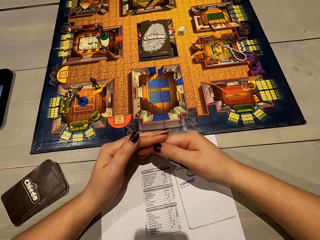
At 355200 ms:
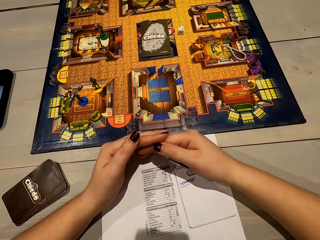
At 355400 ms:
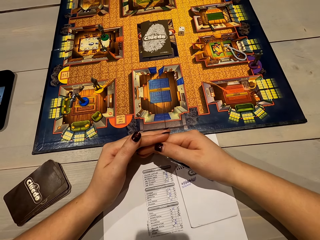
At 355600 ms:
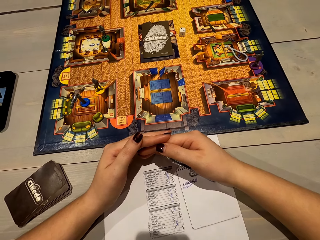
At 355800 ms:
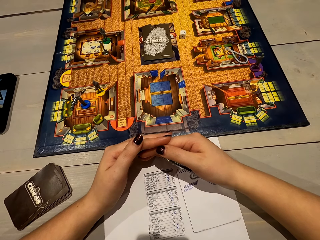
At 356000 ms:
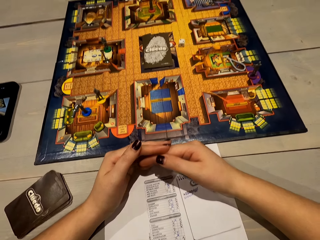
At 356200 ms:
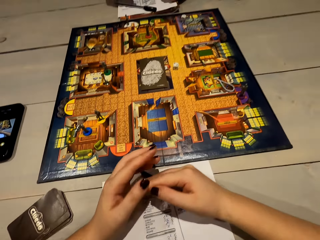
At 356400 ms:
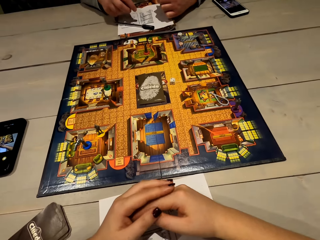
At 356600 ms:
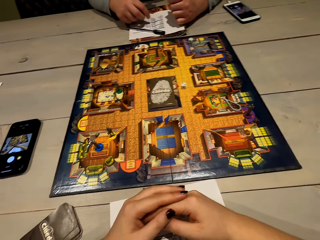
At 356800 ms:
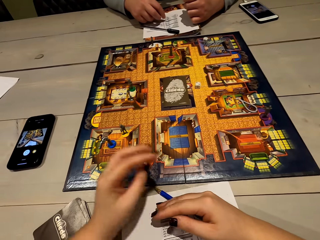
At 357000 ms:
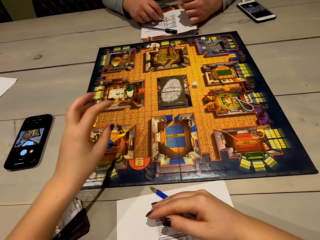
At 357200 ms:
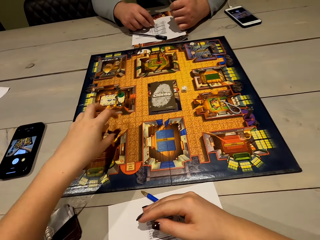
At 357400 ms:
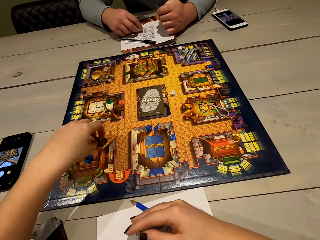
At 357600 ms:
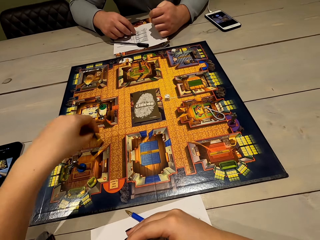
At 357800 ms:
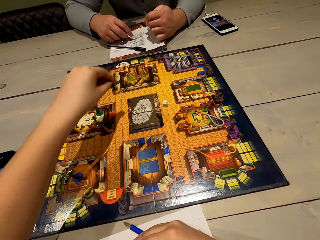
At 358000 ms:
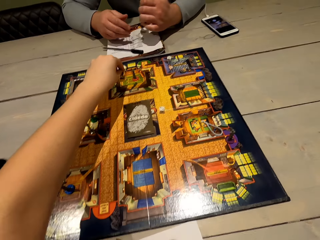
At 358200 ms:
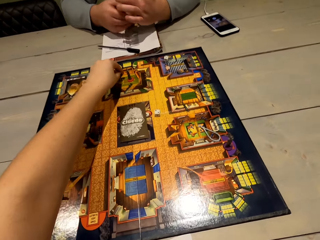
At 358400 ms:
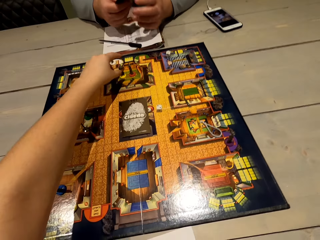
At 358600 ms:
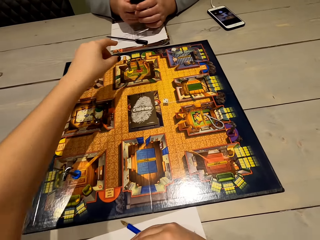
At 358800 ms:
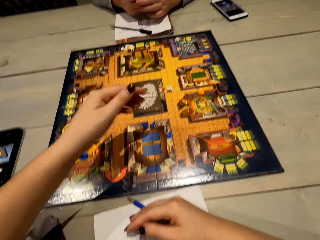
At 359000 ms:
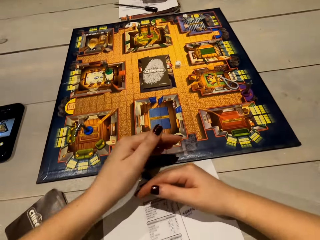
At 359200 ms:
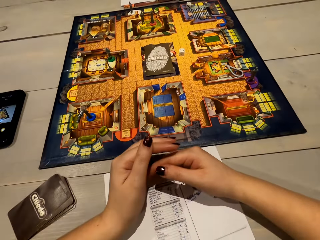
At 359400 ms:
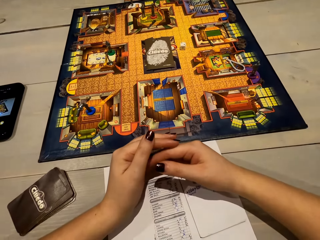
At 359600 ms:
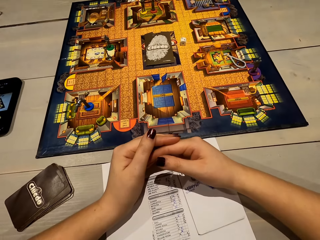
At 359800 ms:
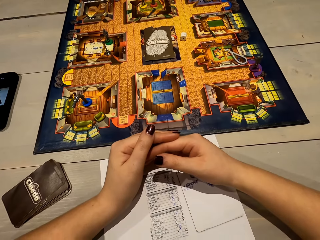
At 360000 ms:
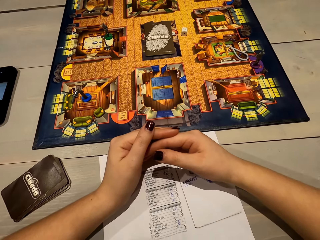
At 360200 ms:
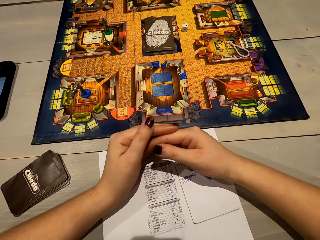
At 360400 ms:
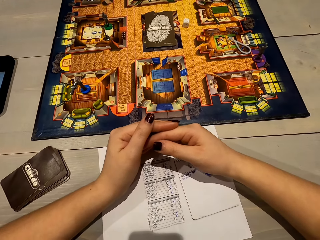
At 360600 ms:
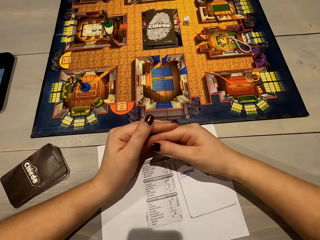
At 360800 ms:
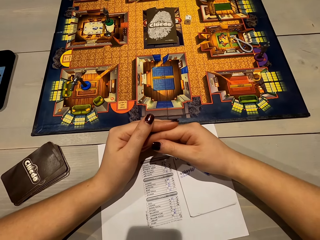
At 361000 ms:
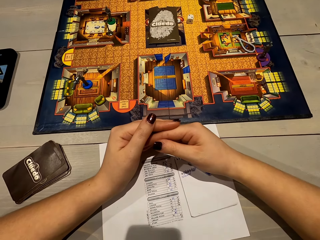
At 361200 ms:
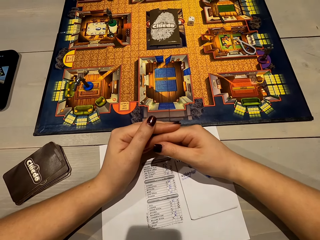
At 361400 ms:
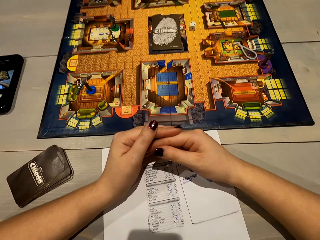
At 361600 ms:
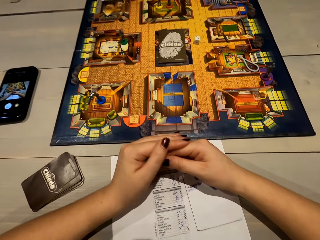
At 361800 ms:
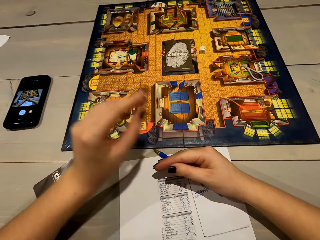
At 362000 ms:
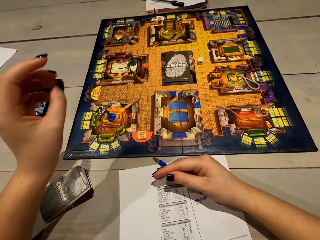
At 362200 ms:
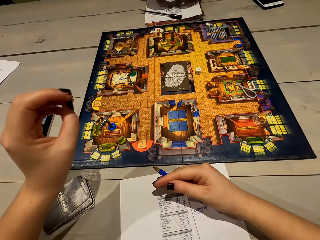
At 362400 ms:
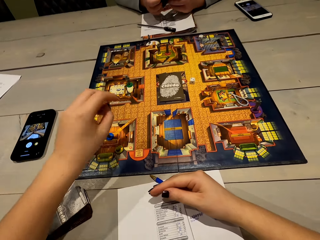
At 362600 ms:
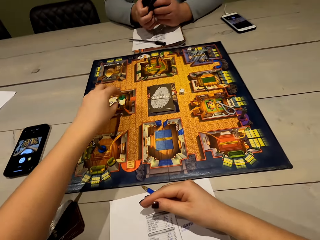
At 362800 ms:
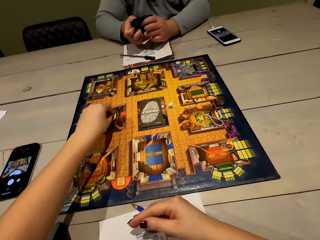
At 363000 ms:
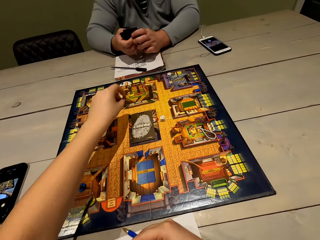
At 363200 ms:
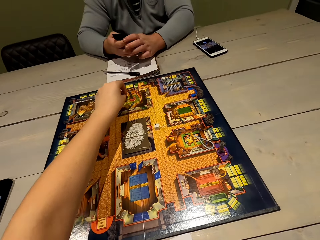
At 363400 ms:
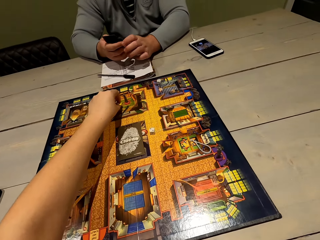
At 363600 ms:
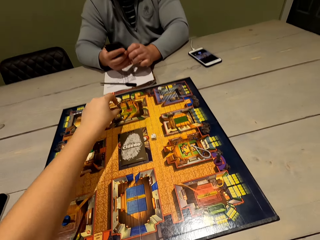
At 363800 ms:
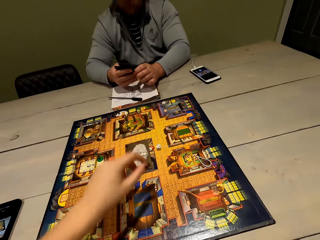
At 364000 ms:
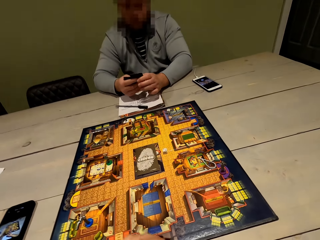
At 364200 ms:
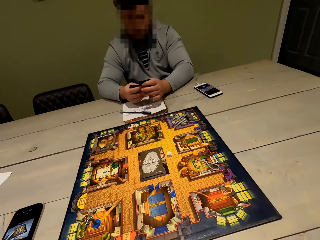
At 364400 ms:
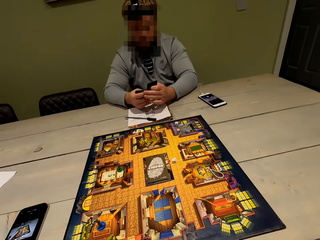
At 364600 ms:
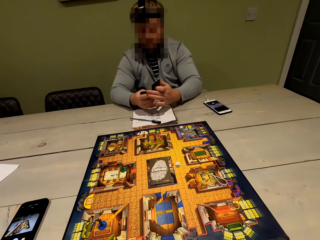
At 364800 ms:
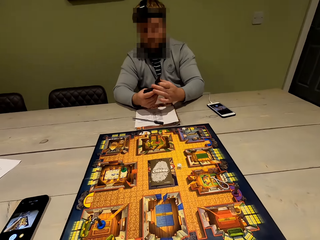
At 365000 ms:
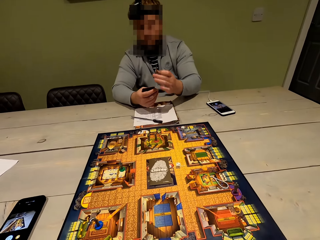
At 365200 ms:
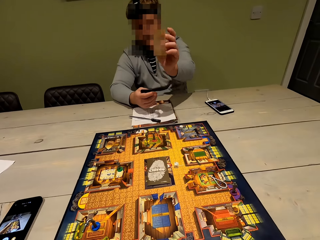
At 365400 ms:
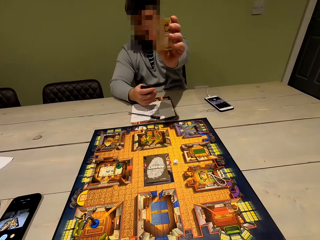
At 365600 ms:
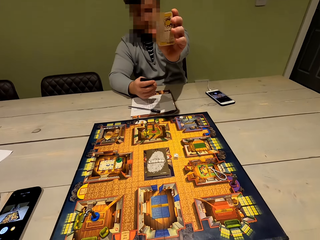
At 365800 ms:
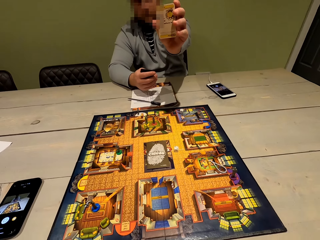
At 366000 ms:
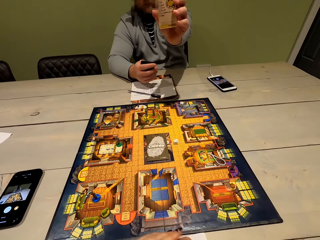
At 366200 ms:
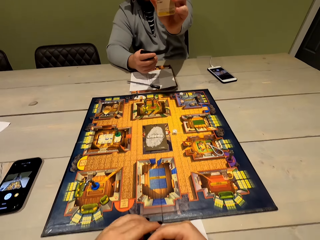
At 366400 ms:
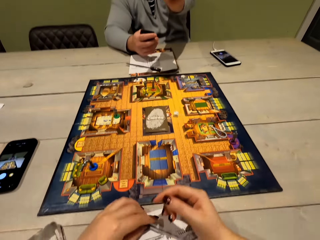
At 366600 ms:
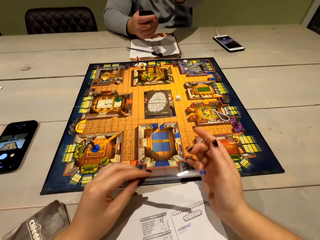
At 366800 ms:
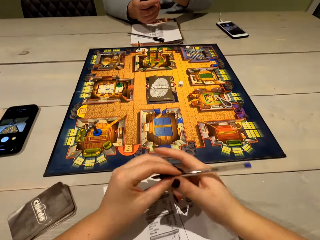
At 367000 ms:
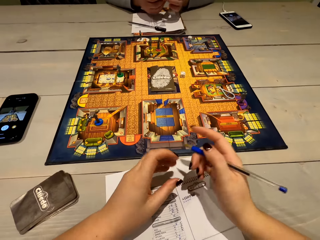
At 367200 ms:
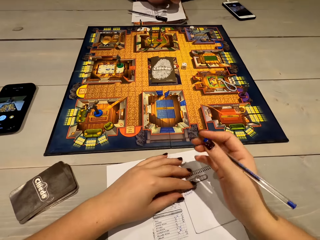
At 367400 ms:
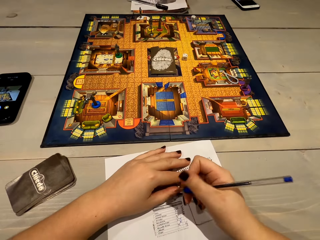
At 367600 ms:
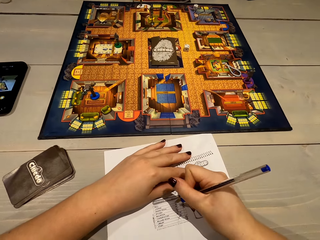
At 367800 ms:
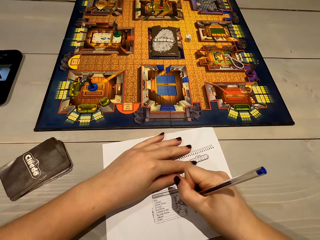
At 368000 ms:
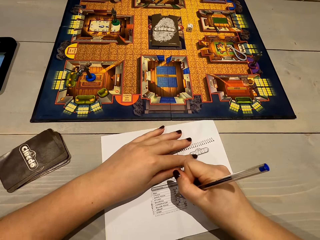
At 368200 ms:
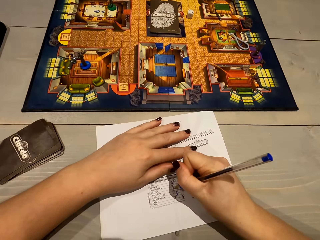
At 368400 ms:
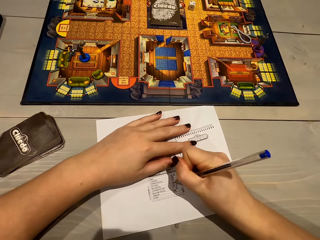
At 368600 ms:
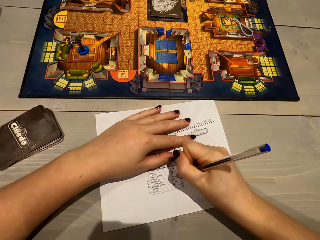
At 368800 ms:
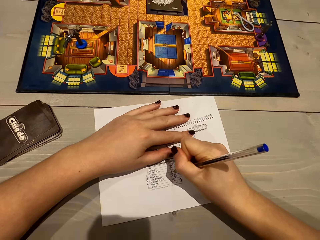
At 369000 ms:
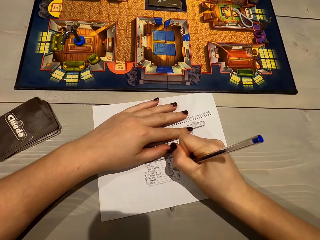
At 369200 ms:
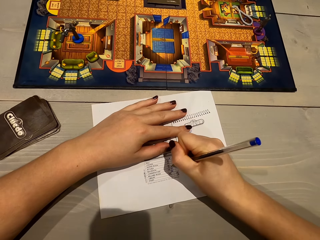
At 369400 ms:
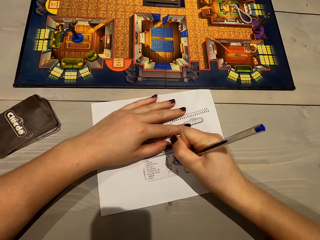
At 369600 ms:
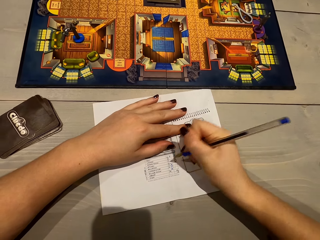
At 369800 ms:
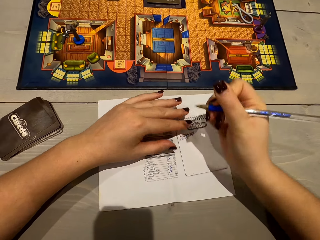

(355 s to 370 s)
The camera wearer covers the paper with her hands. She moves the pawn. She covers the paper with her hands. She moves the pawn. A man holds a card. The man shows the camera wearer the card in his left hand. The camera wearer writes on the paper with a pen.

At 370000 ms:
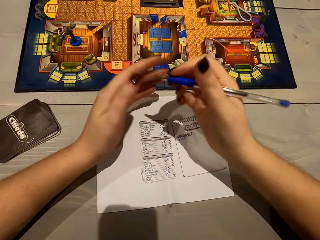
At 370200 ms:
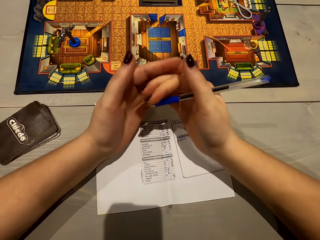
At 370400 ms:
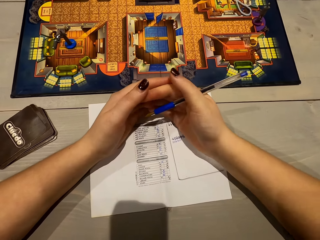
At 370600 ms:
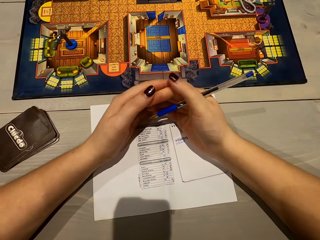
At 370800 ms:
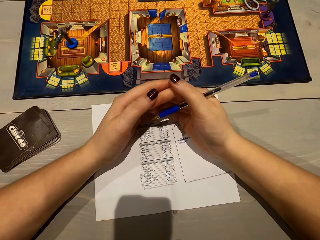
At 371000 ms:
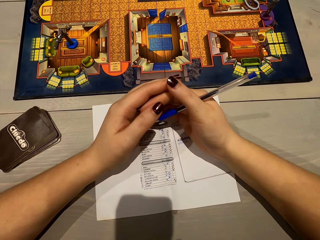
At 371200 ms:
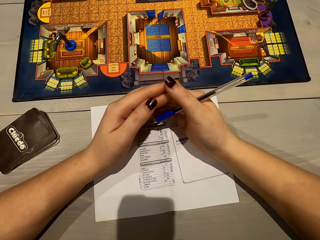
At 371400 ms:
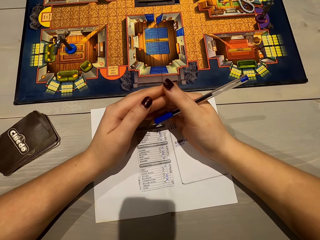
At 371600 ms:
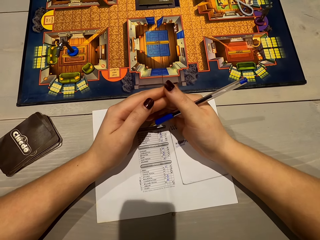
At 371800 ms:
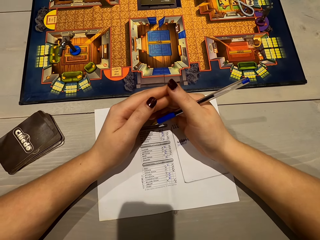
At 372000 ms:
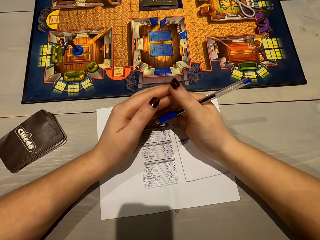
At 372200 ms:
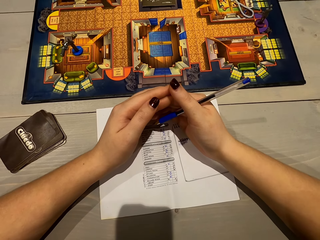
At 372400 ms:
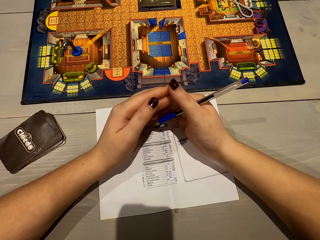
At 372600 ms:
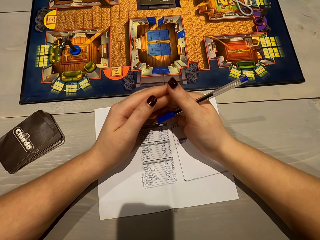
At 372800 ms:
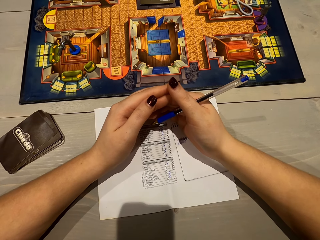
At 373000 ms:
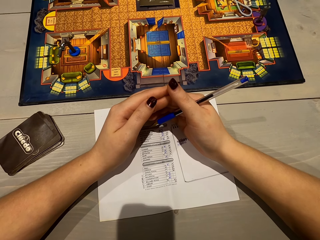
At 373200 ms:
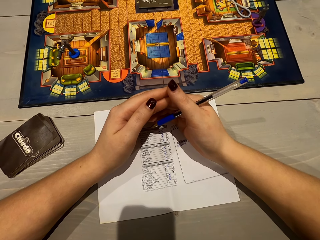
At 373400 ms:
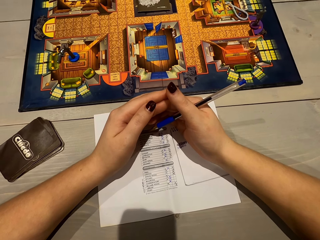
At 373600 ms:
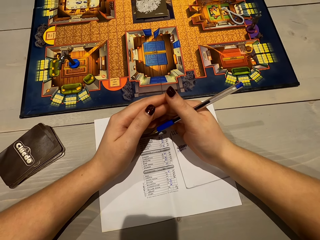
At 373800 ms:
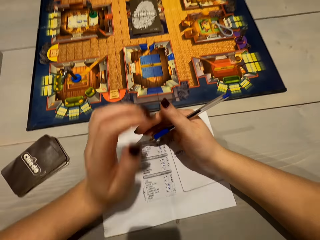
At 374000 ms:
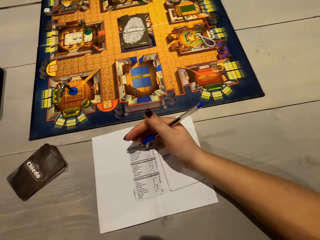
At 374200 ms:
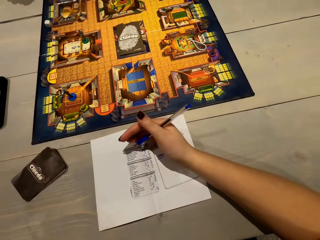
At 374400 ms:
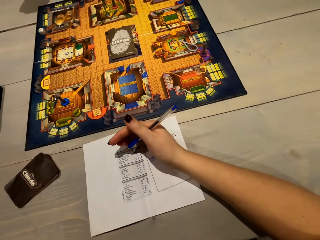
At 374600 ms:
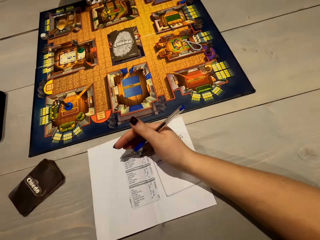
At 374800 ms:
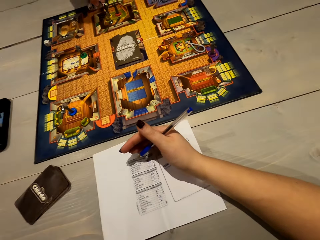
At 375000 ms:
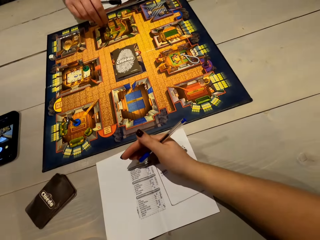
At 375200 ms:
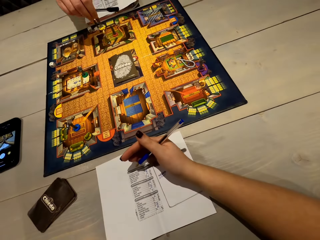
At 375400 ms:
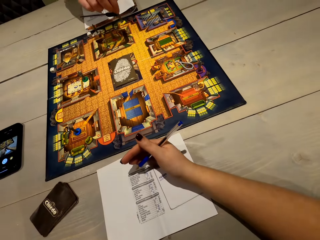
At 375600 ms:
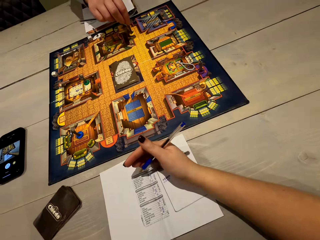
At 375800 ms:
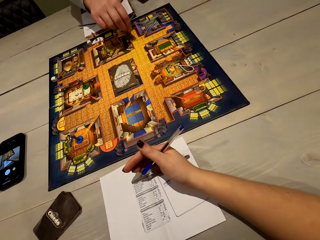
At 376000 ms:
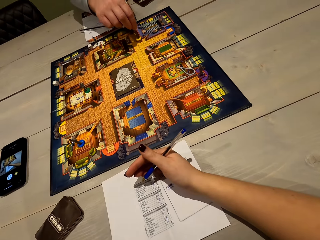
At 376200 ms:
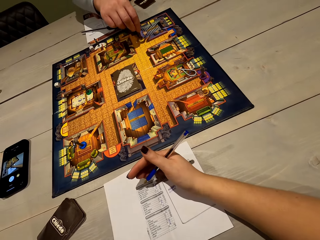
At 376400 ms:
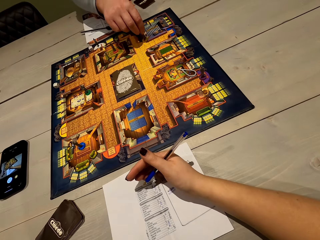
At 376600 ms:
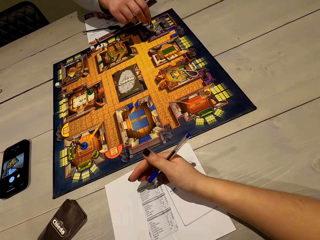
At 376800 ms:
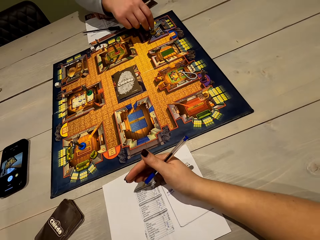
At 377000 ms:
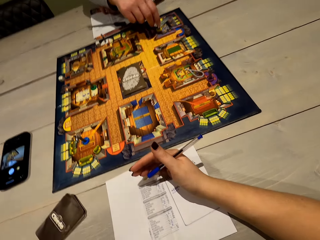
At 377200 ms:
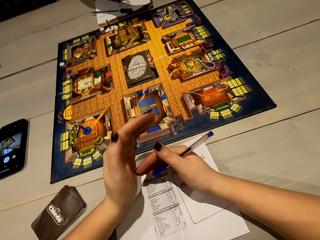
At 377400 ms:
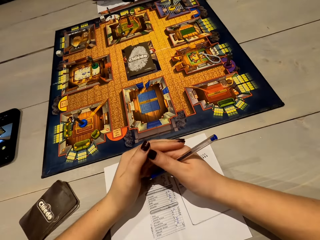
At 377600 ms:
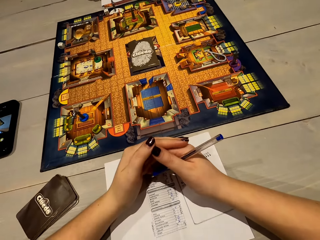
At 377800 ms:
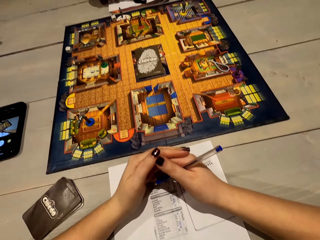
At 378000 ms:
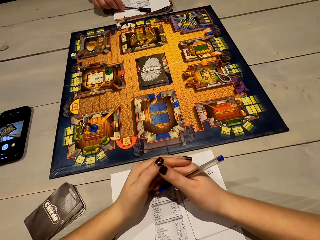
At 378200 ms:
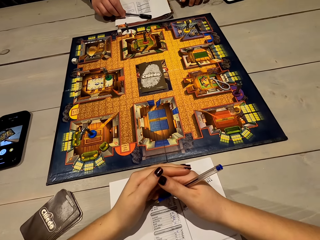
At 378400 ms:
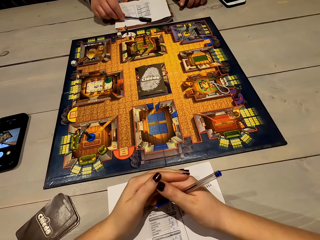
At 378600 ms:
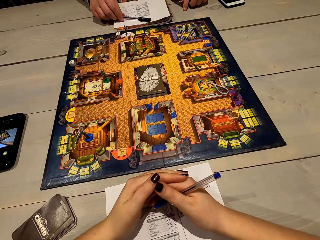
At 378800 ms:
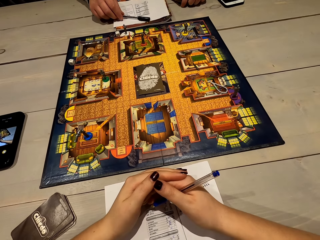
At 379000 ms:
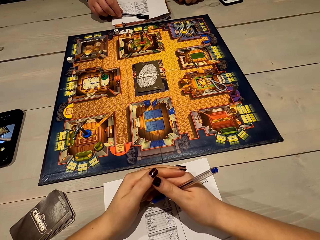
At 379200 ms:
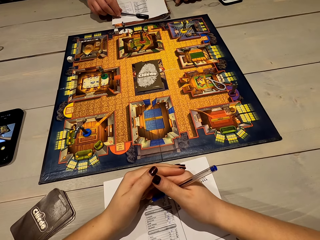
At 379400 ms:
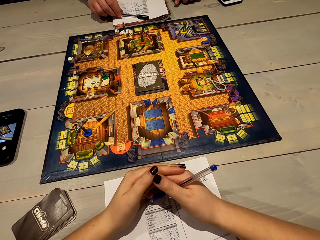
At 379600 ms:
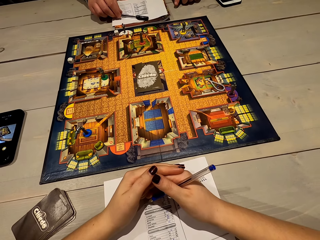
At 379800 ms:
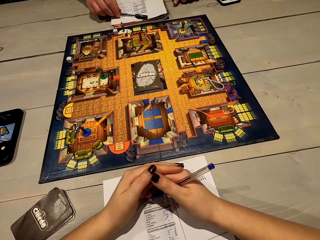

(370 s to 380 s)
A man plays chess. The man moves the pawn. The man moves the pawn again.
